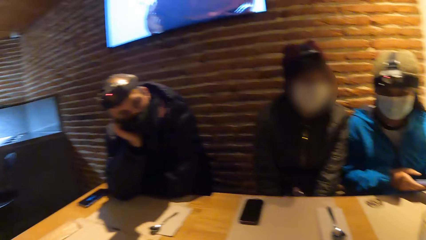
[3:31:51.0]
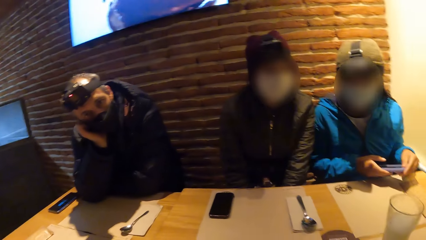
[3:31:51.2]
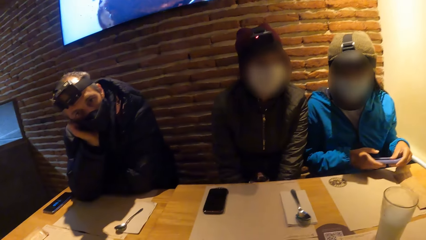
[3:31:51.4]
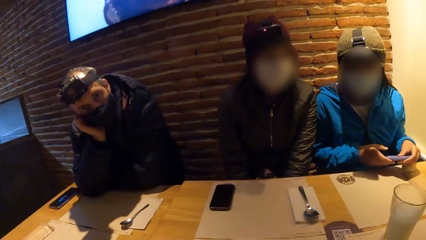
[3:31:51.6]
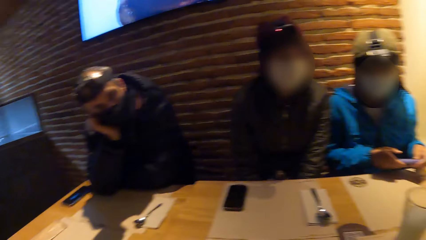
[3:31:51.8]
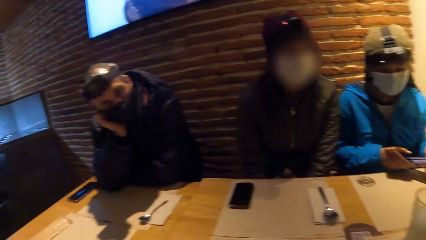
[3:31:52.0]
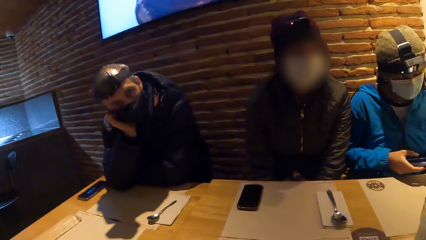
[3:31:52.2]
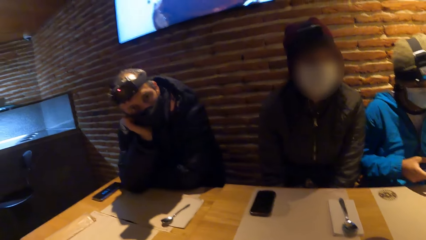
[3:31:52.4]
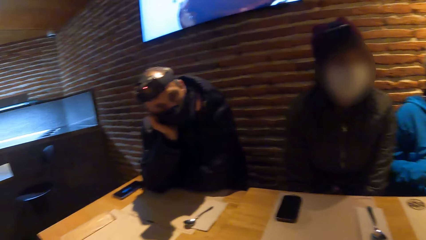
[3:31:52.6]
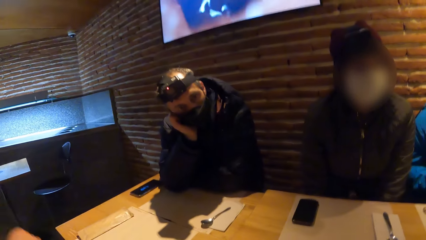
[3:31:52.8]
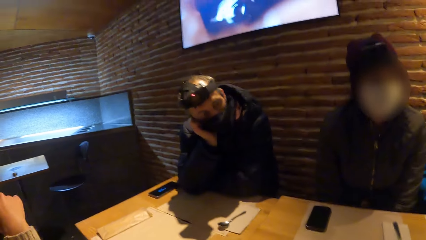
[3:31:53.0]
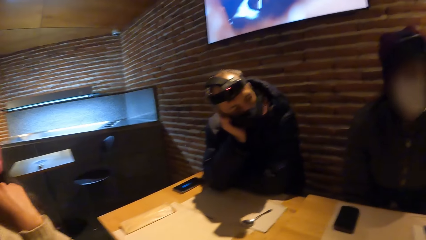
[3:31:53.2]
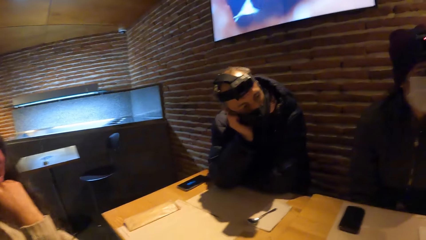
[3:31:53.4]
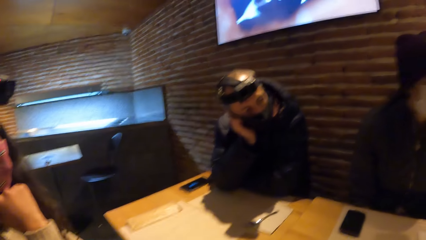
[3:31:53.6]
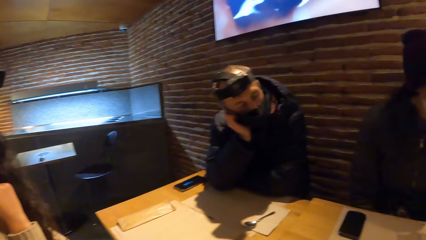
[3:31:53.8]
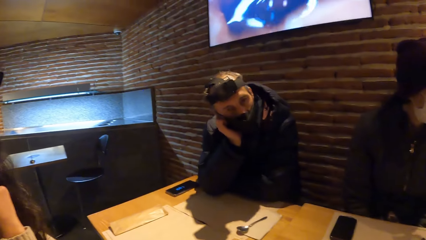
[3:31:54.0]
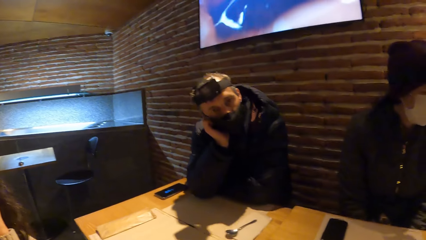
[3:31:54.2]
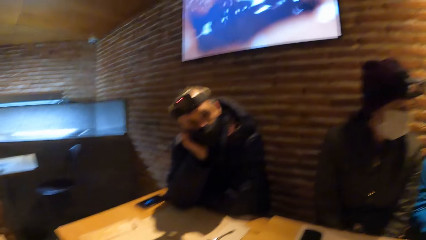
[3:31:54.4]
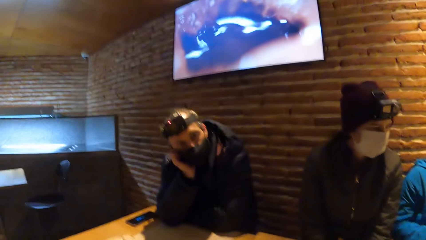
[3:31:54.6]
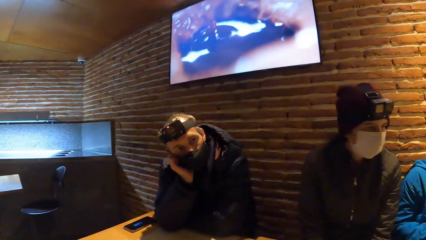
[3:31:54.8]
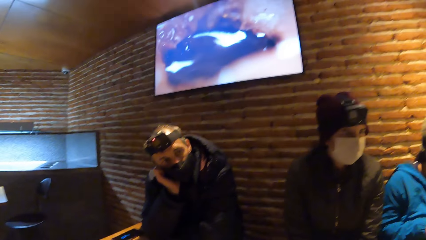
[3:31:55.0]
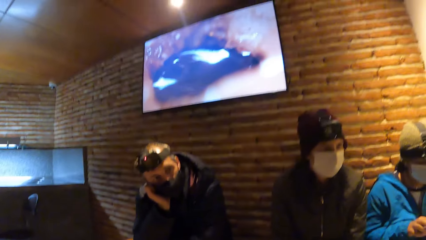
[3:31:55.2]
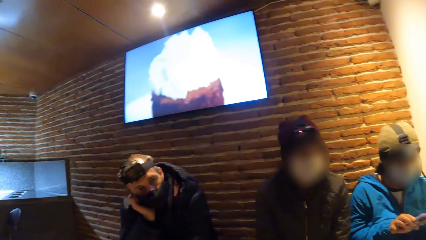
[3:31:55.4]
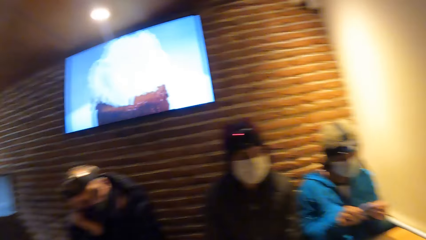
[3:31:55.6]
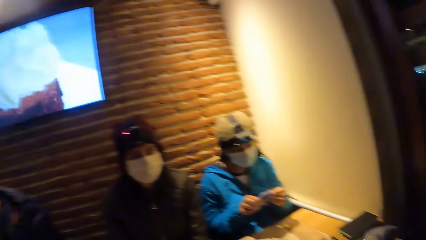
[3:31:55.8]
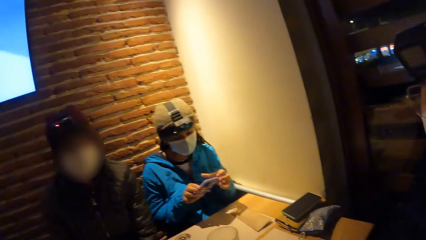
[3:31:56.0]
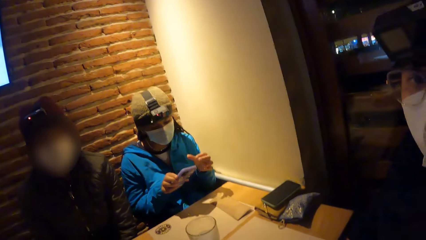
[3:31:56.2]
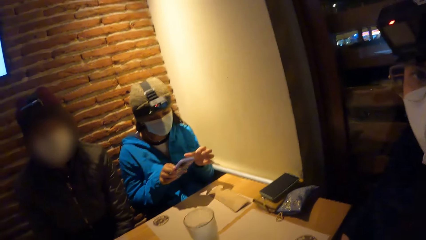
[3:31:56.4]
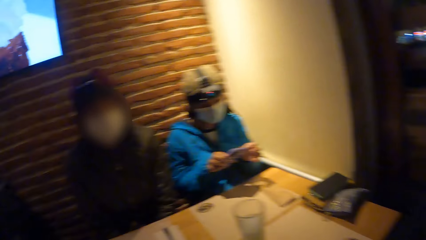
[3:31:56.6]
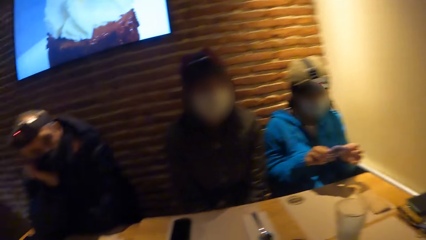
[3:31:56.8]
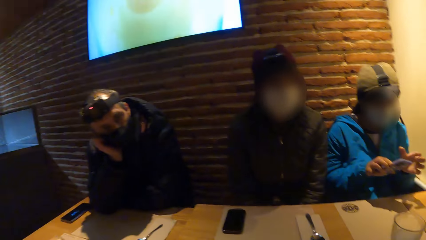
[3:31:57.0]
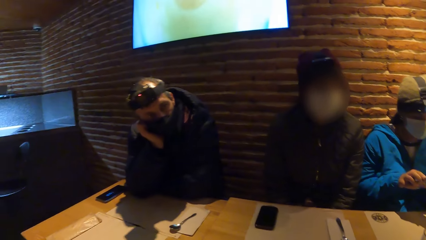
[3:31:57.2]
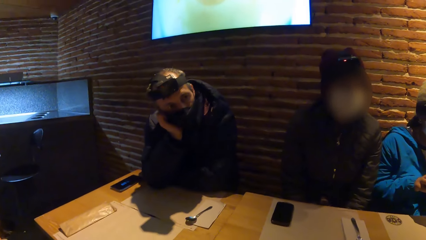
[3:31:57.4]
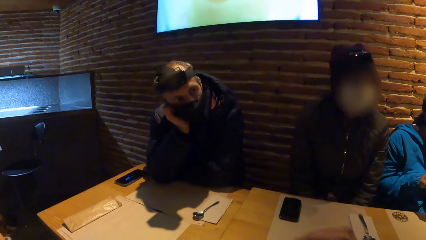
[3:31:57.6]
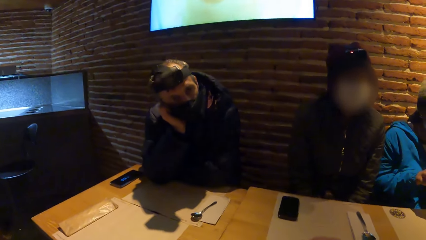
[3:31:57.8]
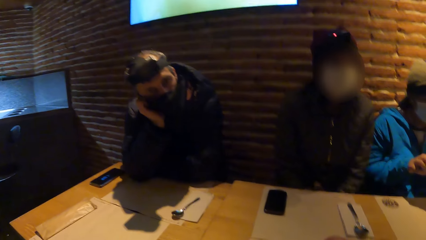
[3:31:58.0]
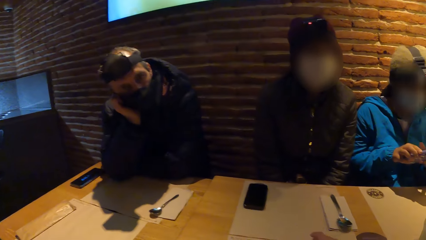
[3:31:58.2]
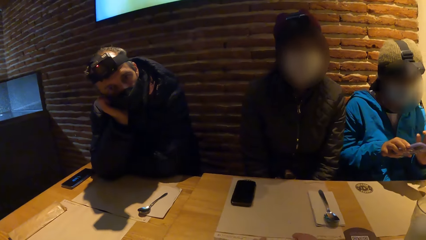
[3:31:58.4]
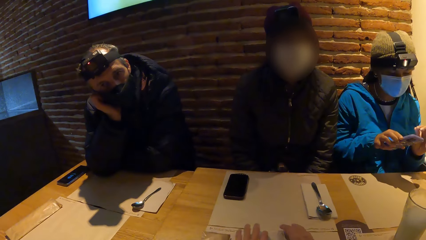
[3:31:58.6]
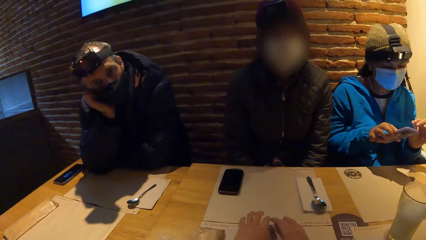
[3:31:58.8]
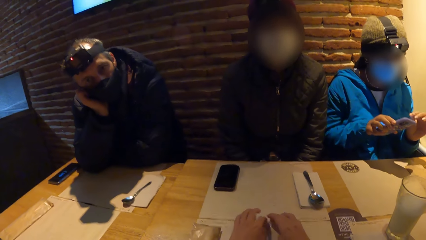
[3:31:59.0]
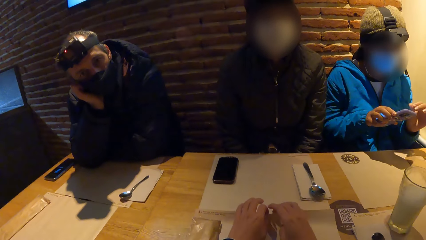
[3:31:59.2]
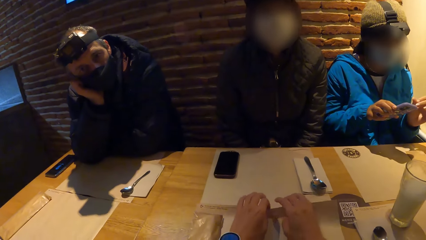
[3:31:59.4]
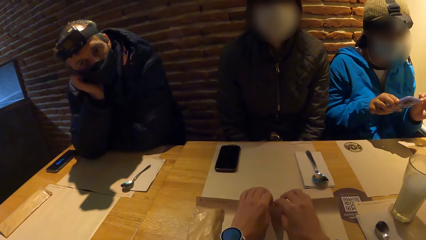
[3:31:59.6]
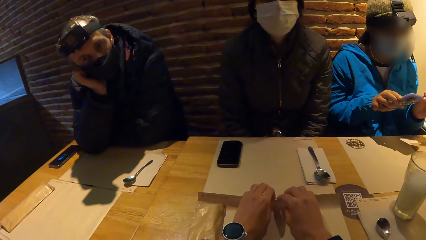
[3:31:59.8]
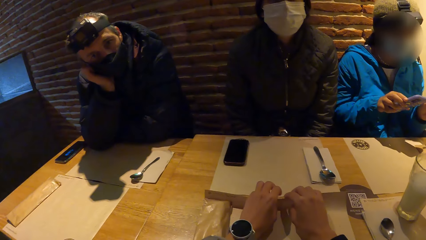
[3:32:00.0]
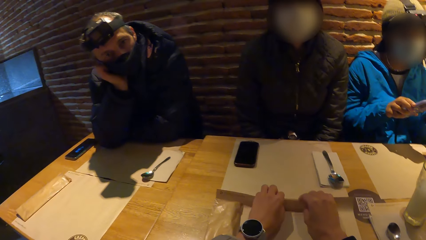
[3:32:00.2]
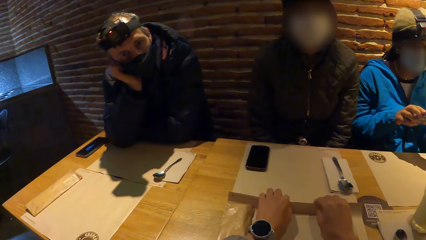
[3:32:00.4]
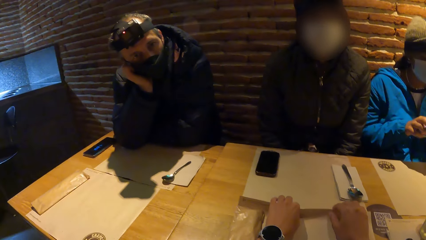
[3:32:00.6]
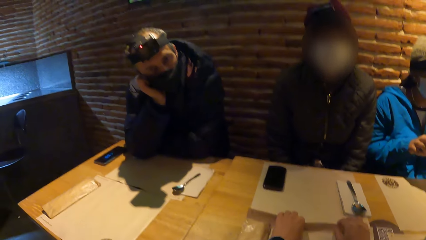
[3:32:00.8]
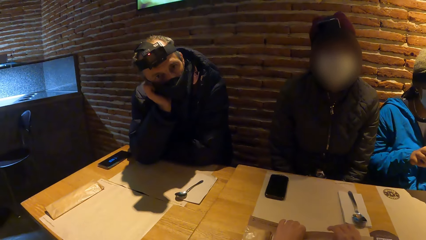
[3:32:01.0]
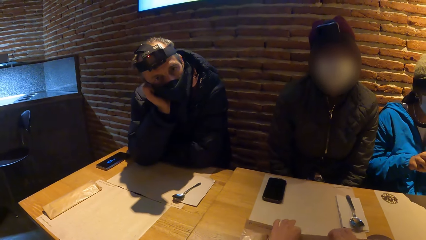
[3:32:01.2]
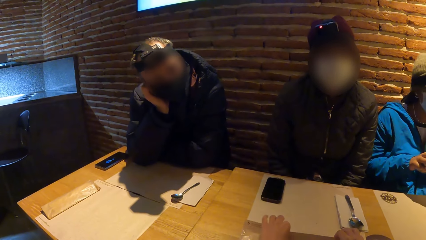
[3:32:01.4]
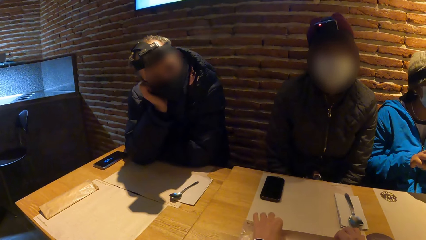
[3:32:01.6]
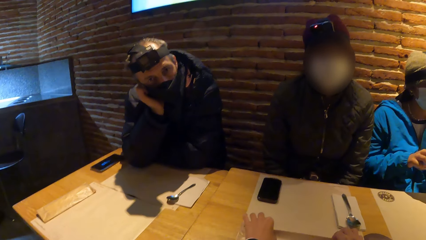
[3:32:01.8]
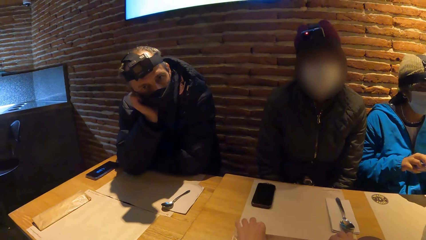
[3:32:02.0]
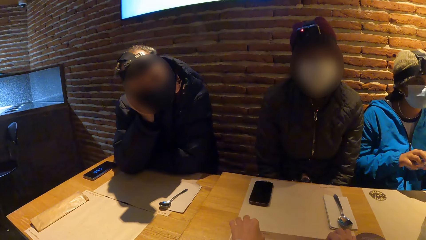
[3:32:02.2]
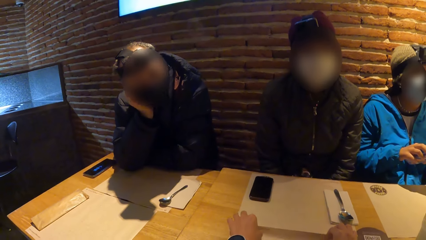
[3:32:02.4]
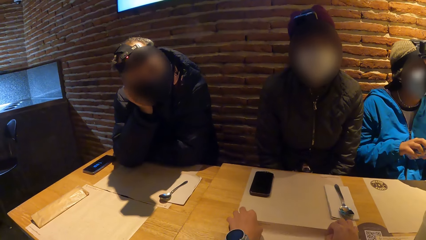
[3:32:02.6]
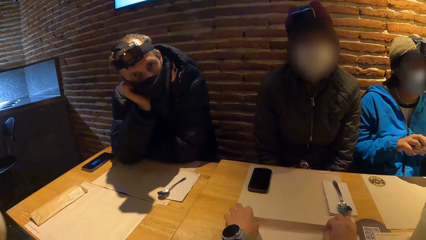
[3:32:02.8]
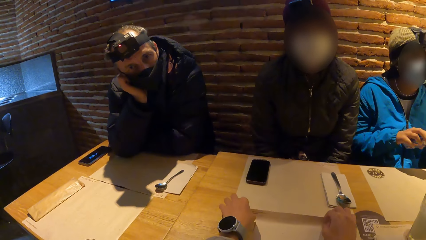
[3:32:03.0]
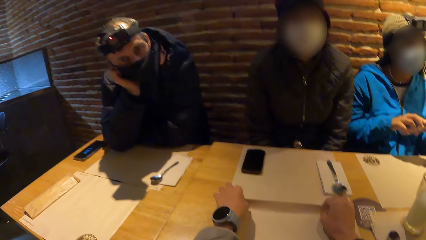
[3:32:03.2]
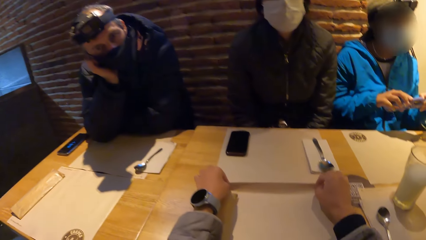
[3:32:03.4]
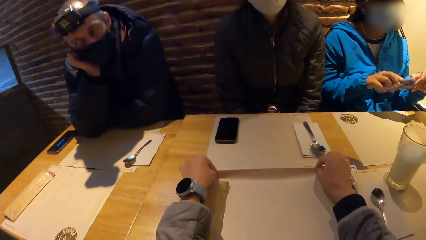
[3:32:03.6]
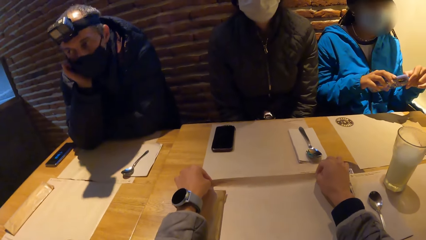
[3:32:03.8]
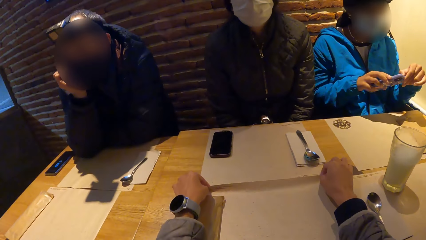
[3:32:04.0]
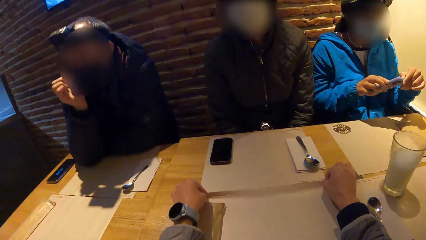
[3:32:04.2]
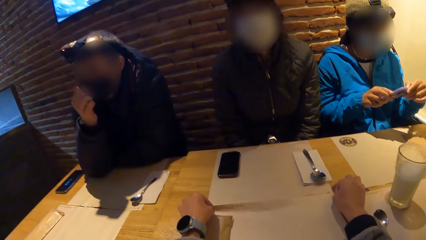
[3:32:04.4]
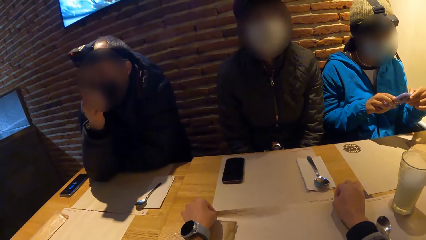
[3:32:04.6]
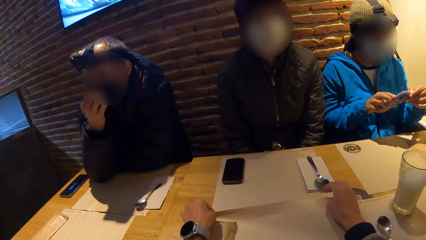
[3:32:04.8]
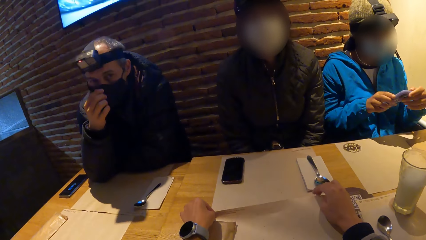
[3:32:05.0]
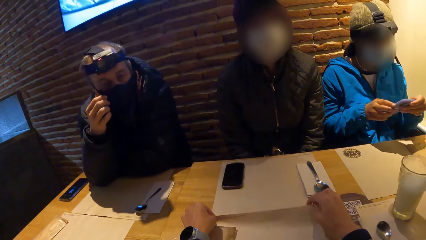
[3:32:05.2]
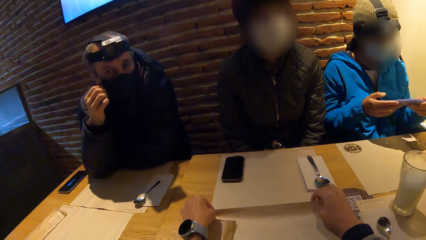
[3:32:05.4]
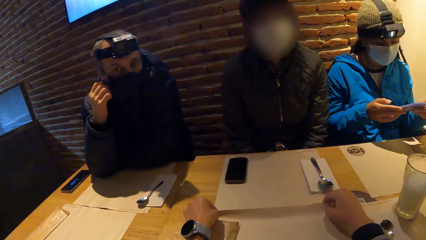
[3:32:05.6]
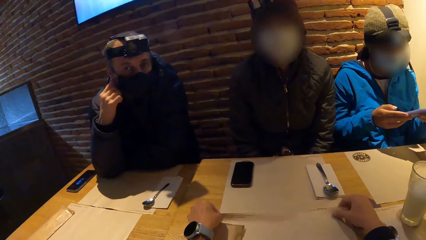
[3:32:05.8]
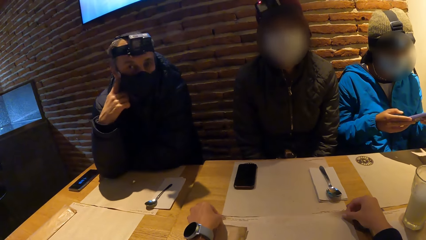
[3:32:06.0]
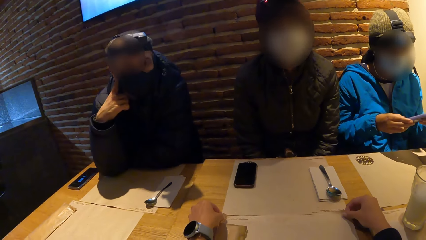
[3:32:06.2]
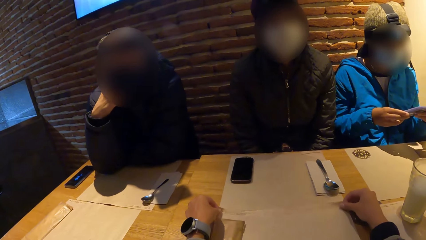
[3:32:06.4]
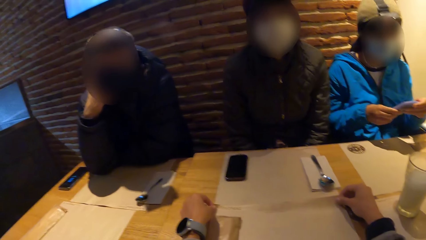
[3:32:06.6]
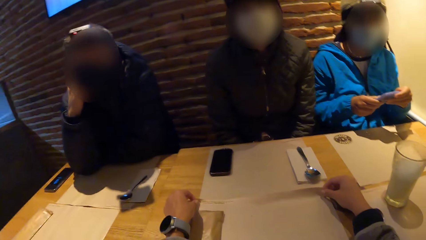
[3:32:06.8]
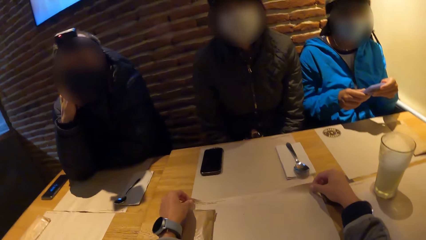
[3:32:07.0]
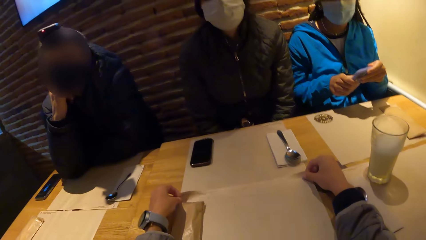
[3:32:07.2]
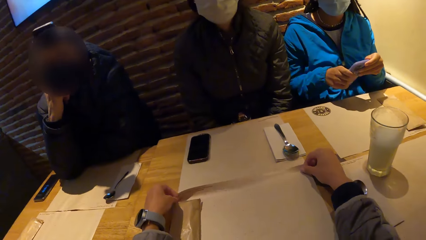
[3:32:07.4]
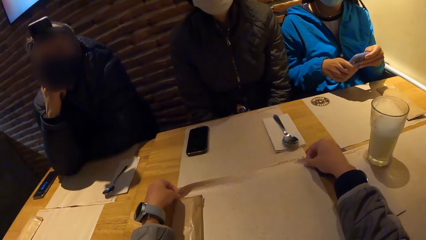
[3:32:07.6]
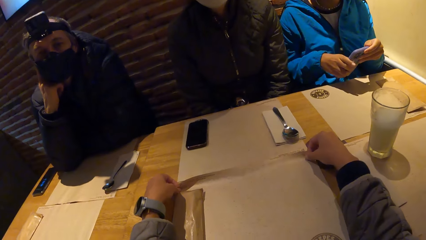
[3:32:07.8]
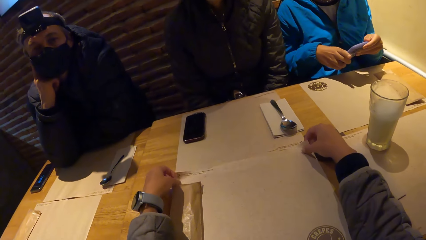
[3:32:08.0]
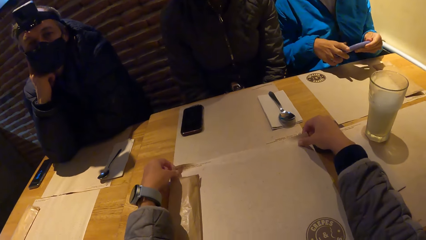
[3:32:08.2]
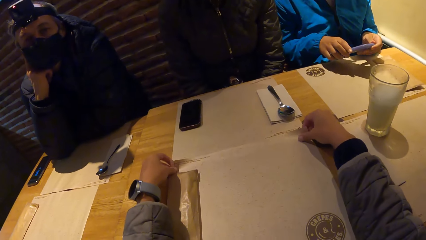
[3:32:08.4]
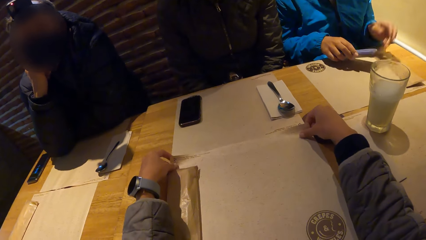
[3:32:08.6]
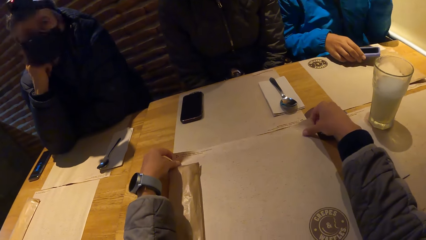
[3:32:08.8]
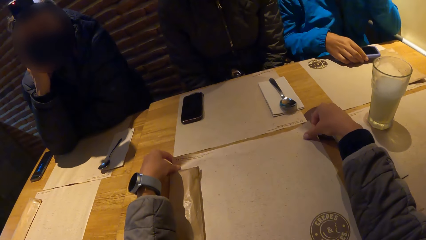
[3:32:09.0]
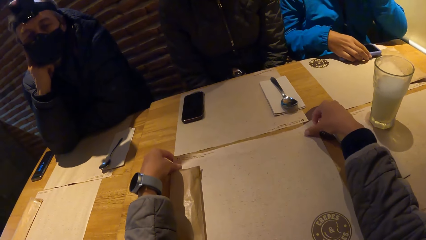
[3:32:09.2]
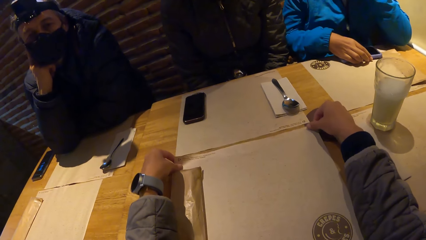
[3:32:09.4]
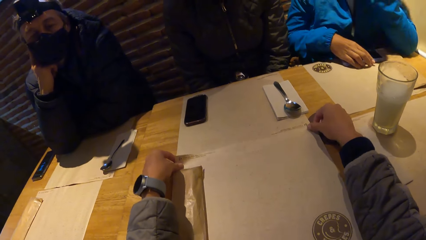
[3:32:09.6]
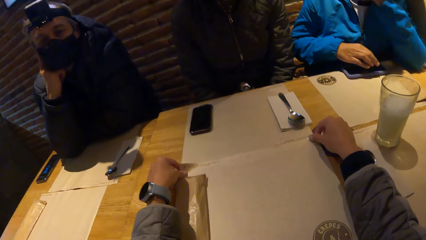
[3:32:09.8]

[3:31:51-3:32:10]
A woman operates the phone with her hand. The camera wearer holds the paper on the table. He adjusts the table paper on the table with his hands.
